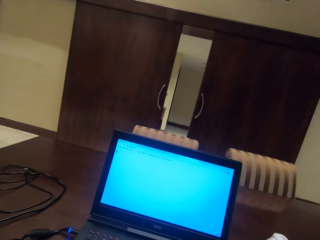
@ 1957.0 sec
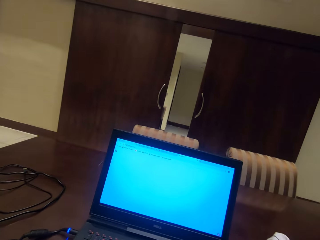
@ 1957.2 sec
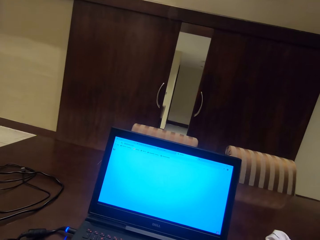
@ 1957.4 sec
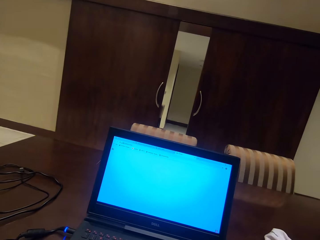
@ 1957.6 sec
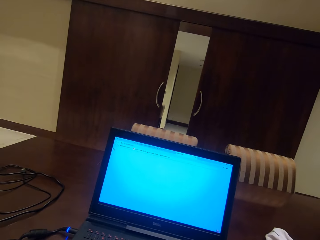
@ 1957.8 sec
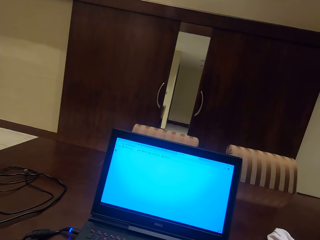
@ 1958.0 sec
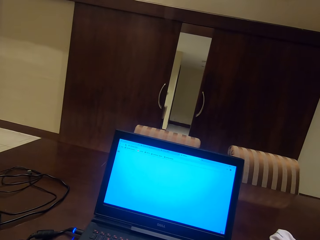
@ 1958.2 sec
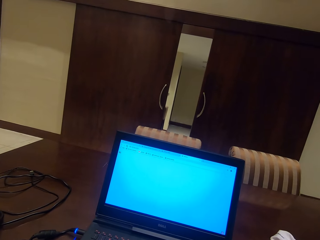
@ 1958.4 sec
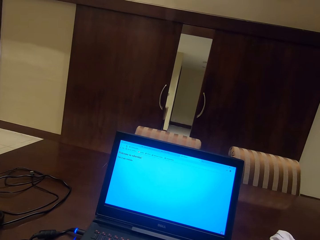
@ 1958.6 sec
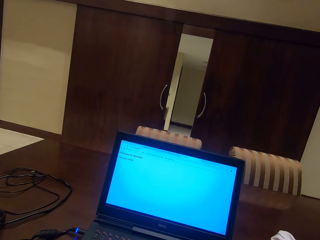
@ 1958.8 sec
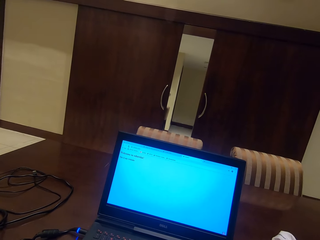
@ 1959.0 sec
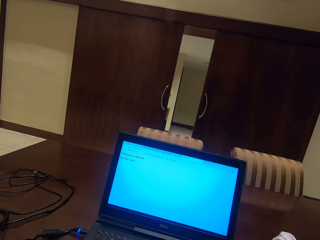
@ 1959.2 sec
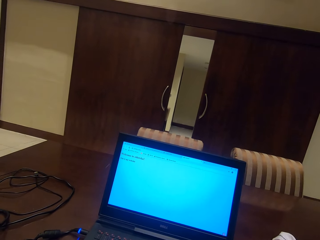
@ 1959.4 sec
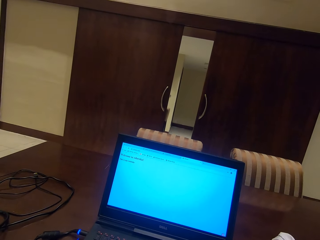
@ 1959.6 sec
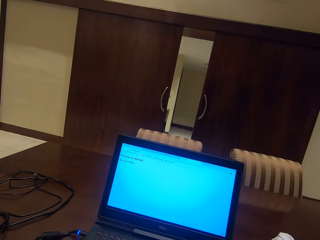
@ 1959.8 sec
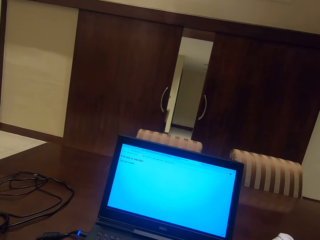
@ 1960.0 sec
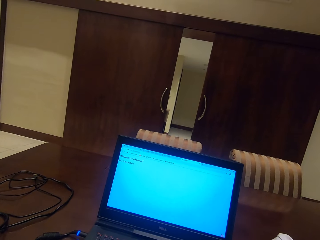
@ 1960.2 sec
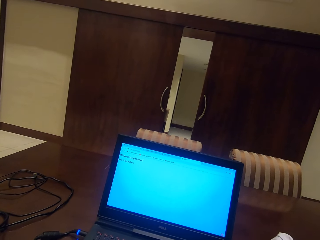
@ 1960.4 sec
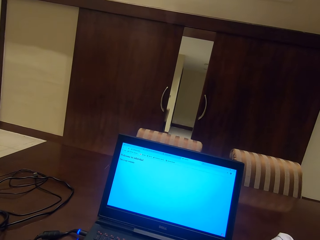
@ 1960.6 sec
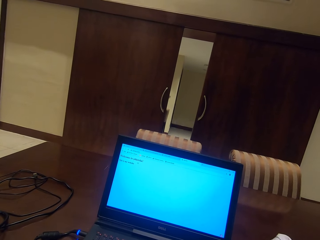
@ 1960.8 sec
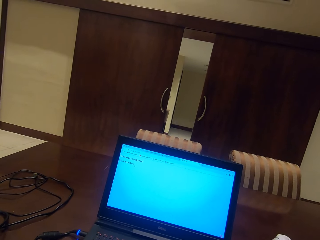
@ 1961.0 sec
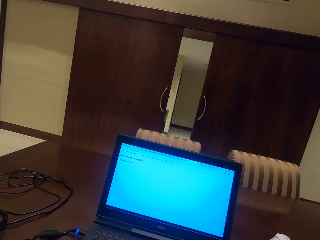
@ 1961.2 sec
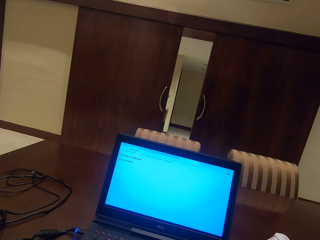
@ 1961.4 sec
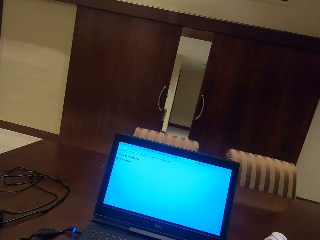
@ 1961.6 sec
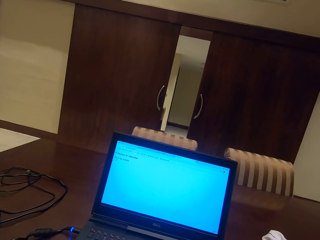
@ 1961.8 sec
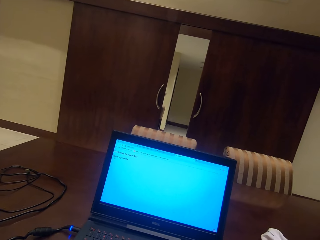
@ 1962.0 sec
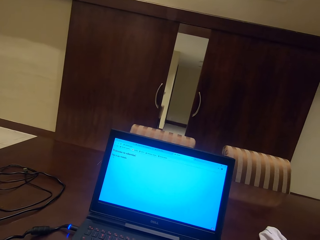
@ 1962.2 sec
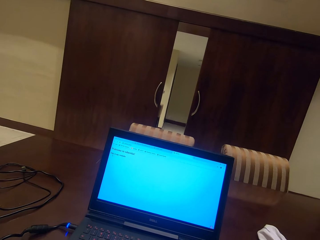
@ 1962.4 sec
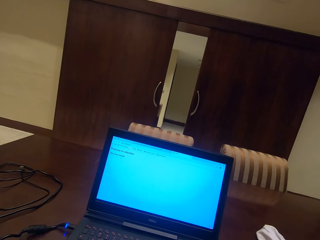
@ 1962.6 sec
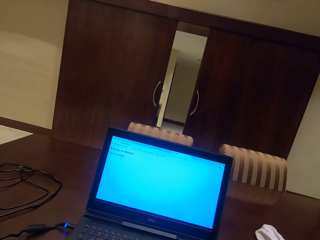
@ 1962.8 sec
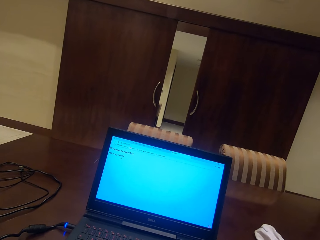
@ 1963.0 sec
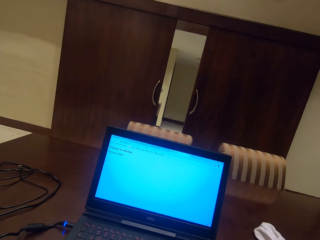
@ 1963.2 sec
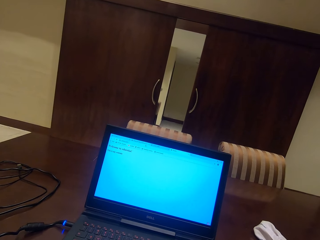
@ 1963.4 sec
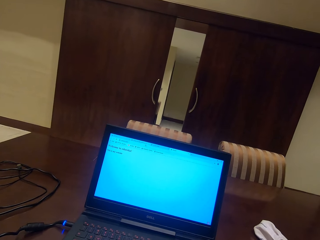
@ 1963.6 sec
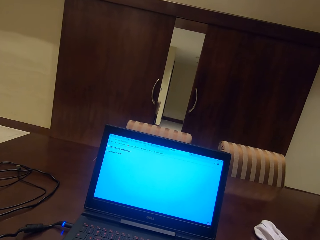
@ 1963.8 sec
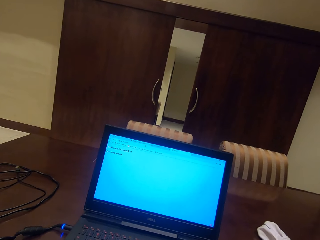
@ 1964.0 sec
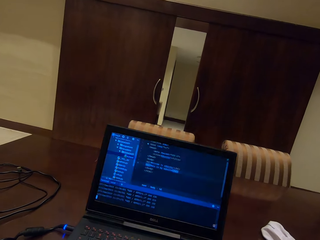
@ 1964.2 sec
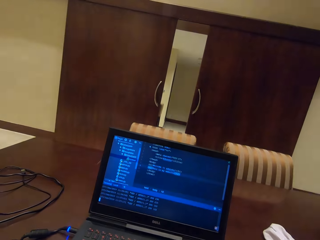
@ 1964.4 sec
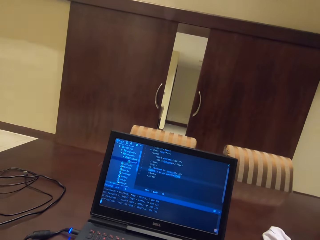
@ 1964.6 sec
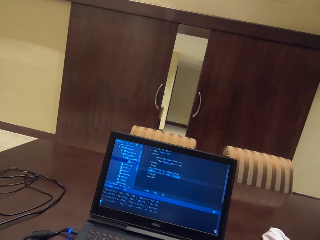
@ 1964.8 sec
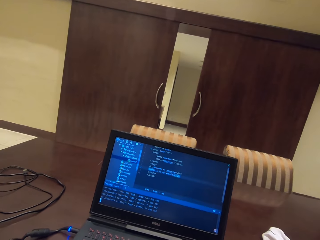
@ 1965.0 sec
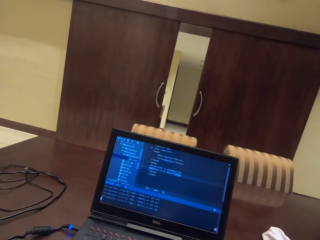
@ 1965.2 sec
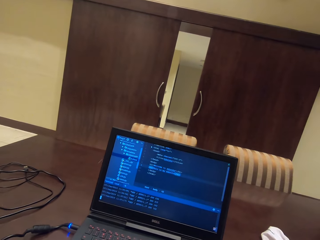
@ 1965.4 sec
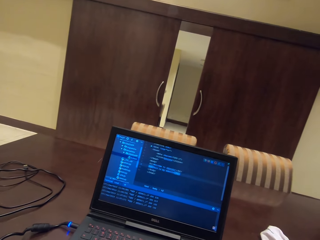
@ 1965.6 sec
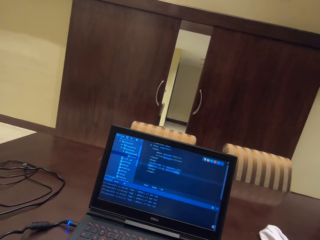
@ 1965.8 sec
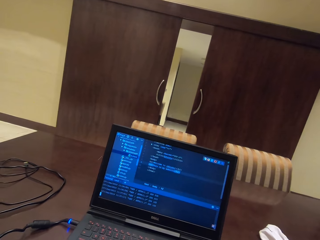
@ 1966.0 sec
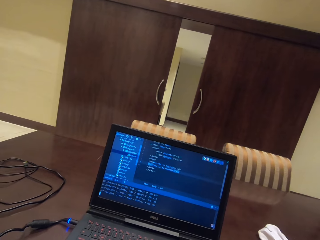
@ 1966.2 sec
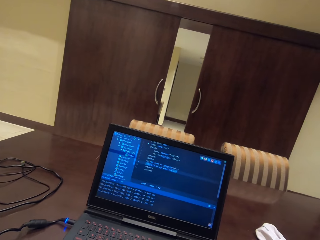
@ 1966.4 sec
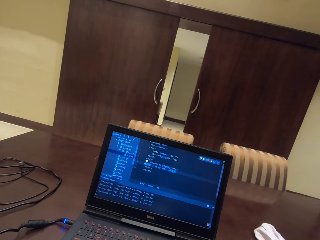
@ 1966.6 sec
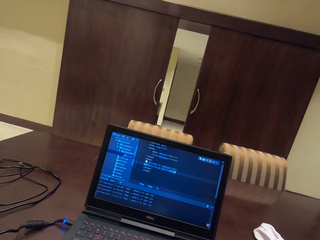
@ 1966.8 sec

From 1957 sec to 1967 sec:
The camera wearer reads on the laptop.

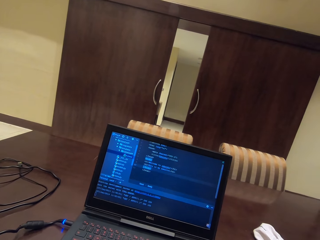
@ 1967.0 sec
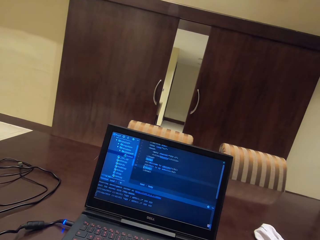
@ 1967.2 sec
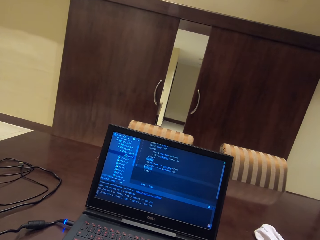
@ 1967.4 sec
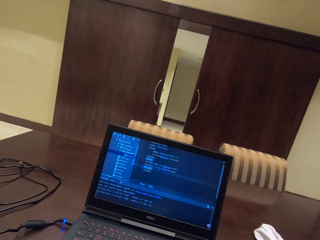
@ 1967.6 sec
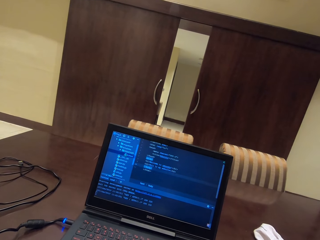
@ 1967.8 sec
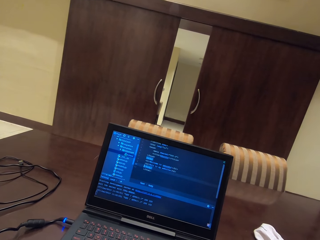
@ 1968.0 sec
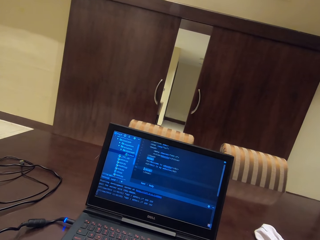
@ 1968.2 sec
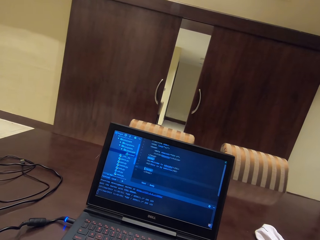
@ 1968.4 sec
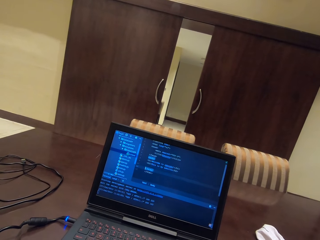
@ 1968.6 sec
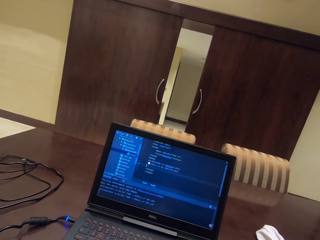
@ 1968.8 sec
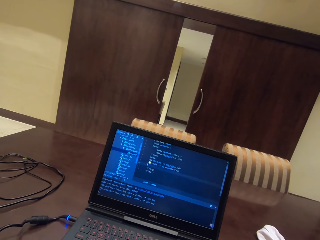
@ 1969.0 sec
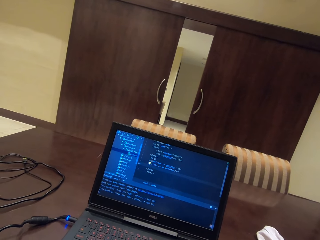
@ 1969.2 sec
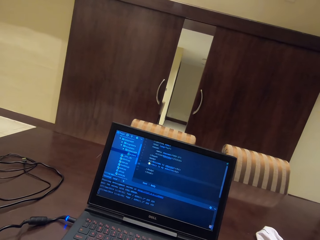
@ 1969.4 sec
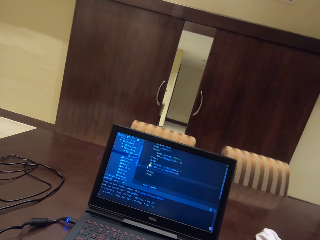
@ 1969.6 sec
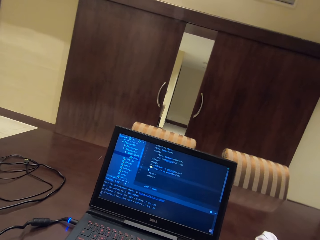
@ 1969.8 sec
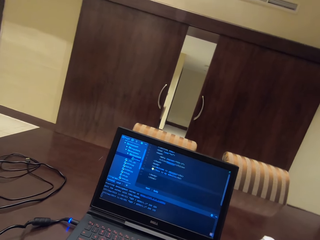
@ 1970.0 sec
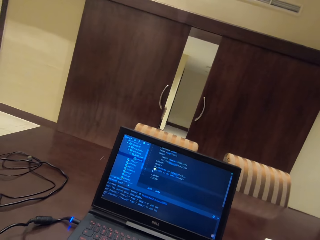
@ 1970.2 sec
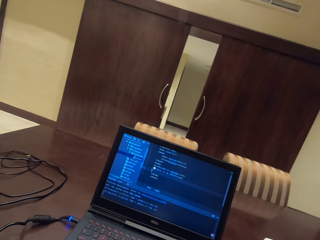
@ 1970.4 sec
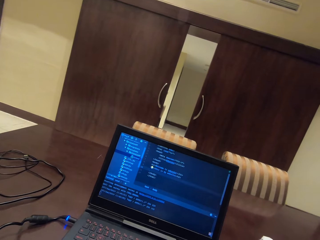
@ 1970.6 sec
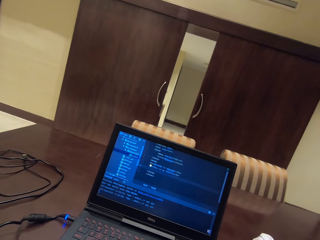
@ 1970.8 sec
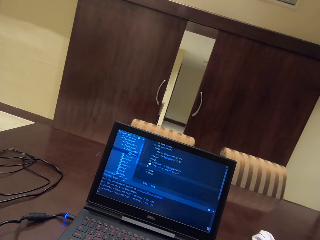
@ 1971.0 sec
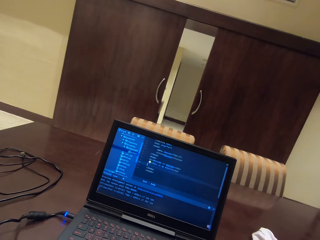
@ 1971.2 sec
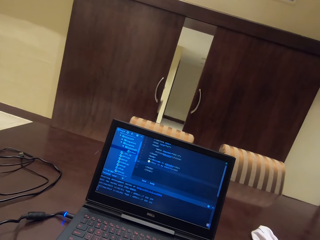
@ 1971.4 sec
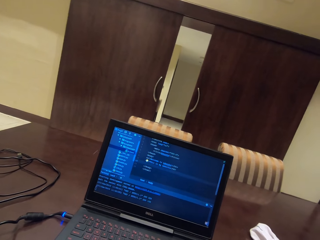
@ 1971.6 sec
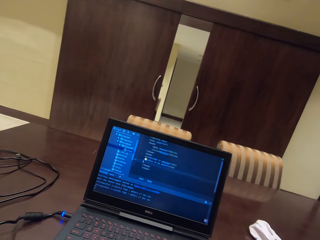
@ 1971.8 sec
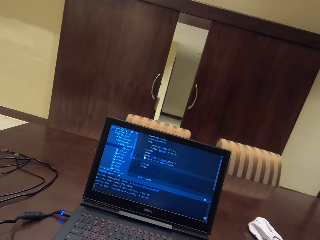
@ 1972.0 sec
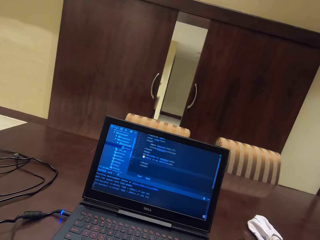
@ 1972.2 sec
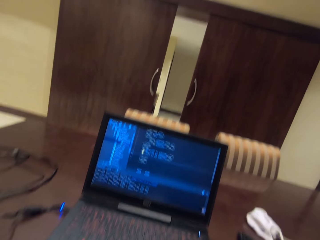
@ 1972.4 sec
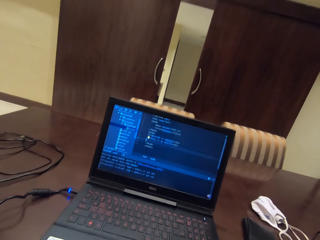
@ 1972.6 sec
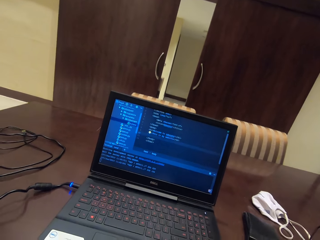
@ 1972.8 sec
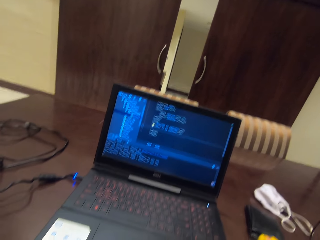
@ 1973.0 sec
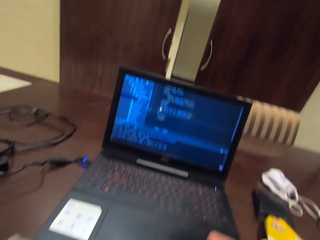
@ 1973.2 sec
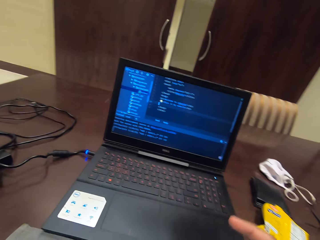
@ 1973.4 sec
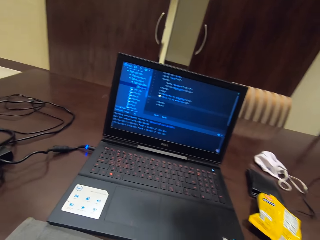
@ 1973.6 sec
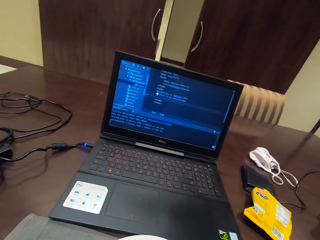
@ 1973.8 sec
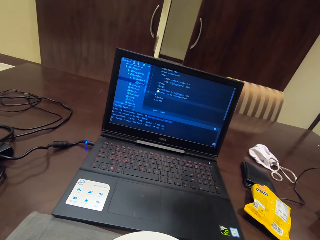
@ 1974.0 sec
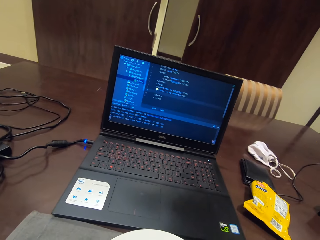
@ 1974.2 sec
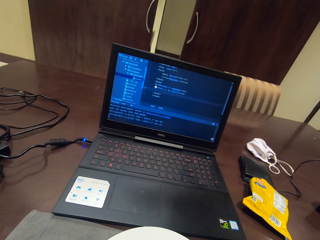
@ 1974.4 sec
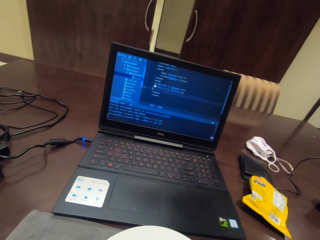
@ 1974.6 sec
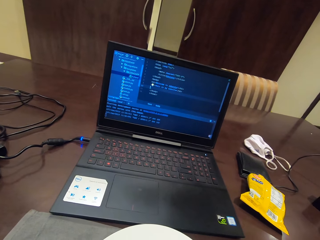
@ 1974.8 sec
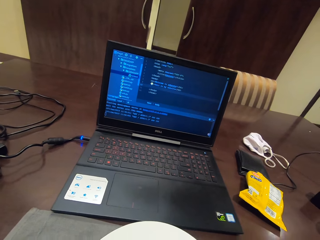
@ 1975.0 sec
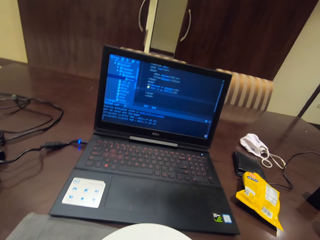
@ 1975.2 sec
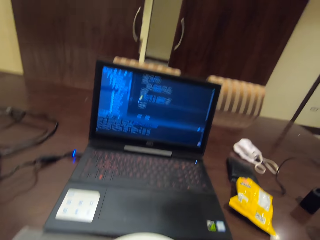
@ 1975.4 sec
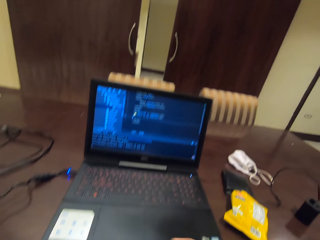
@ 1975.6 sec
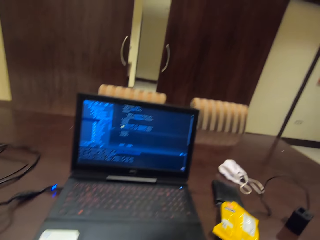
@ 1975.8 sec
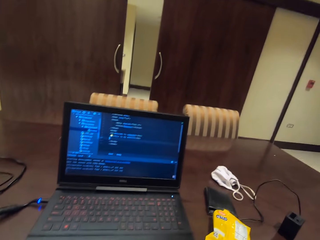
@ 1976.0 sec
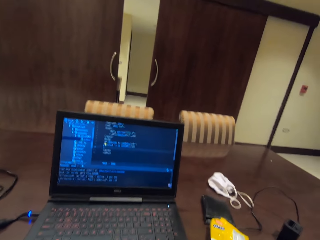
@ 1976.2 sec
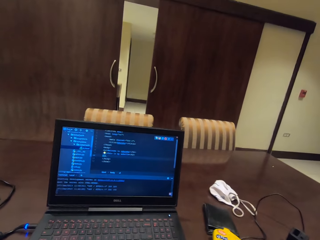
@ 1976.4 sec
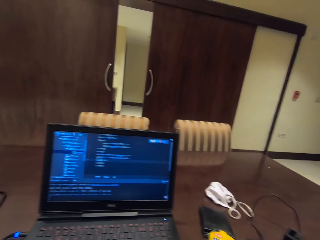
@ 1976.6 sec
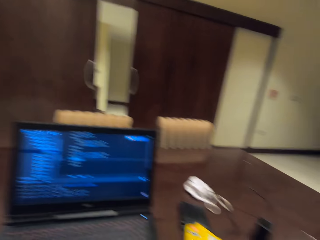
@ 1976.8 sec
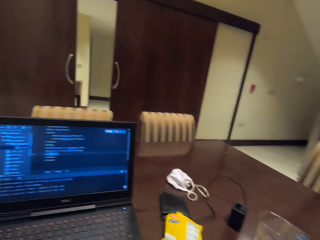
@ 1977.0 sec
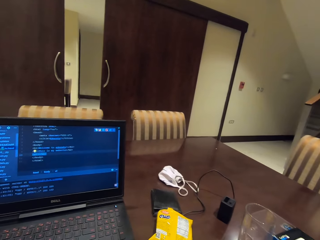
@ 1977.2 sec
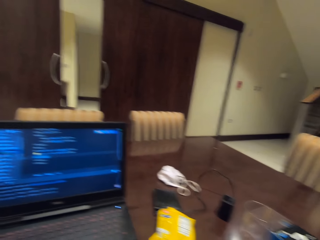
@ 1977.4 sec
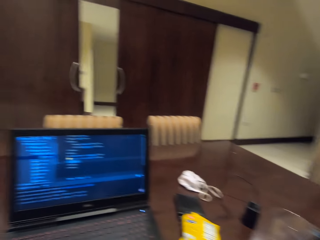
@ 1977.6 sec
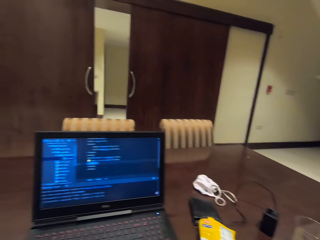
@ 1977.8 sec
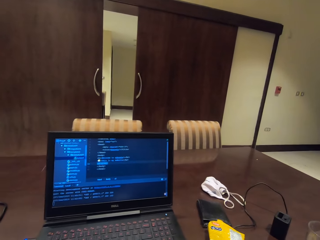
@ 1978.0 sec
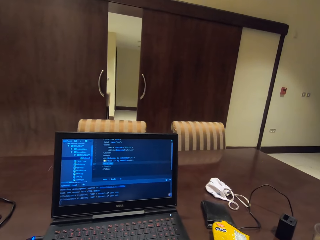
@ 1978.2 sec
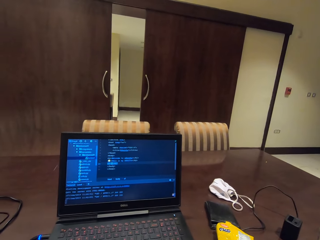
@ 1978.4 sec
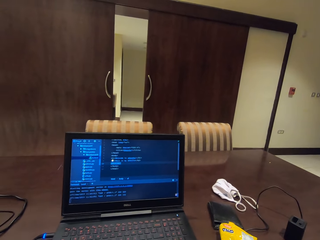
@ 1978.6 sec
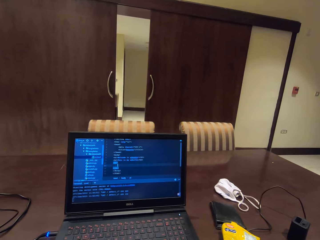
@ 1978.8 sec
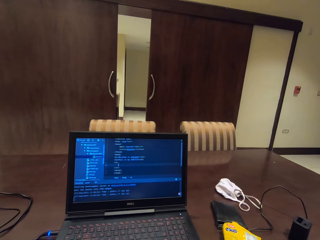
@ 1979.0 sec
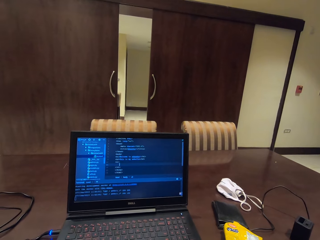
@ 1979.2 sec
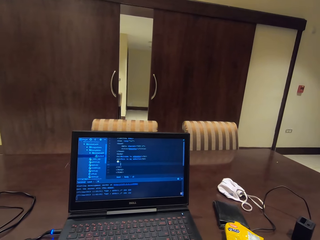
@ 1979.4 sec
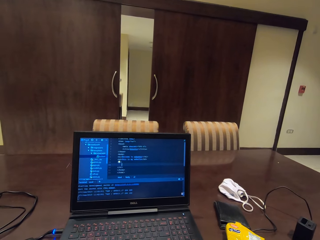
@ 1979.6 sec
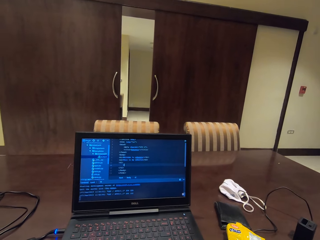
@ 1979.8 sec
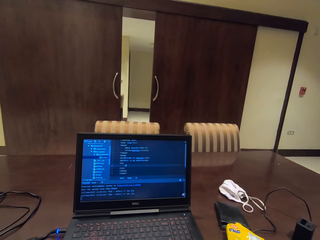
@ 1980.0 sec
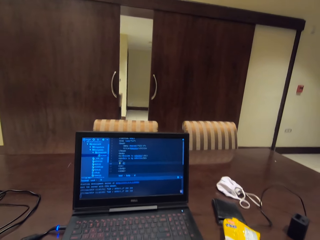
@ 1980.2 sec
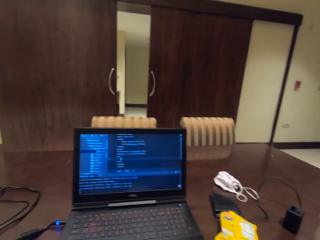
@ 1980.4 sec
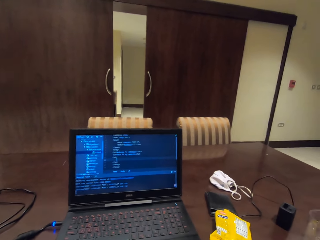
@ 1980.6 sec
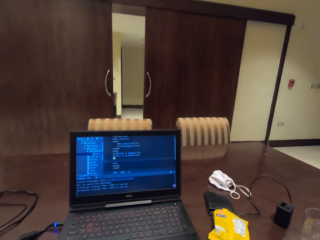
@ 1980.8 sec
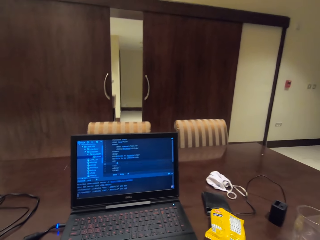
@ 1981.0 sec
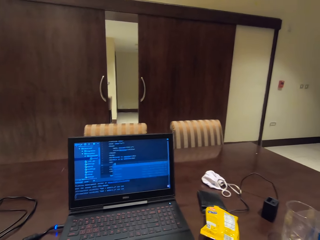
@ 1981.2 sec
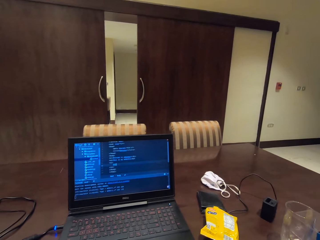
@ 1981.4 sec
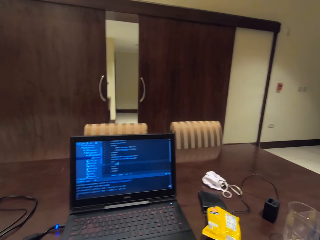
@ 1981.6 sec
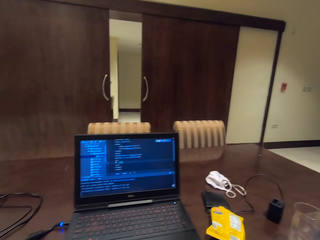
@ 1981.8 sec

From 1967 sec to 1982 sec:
The camera wearer scrolls on the laptop. They move the hand from the laptop. They scroll on the laptop.
